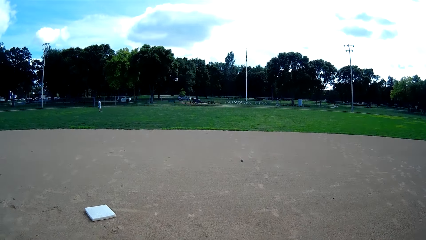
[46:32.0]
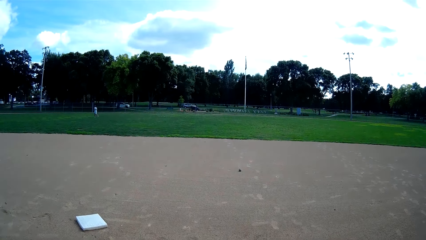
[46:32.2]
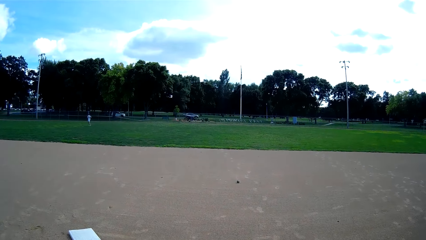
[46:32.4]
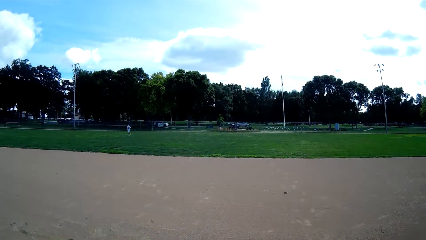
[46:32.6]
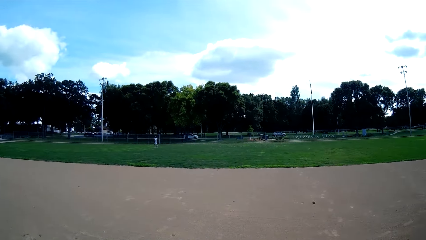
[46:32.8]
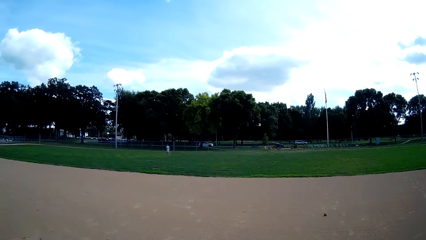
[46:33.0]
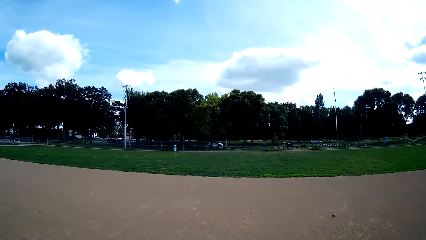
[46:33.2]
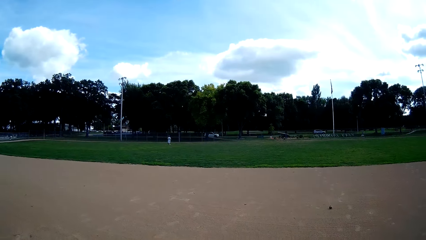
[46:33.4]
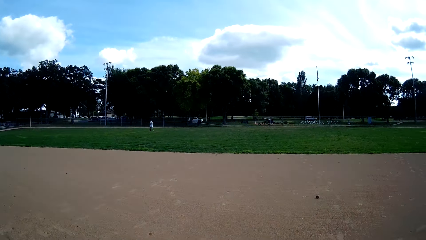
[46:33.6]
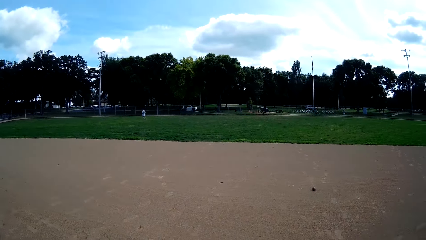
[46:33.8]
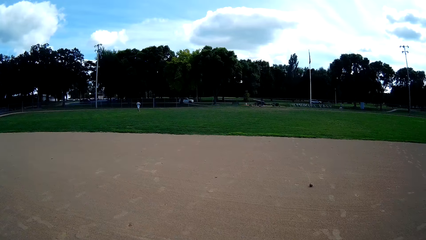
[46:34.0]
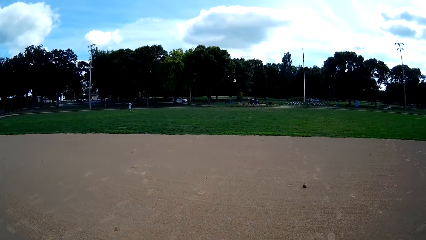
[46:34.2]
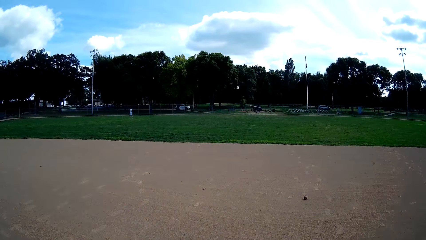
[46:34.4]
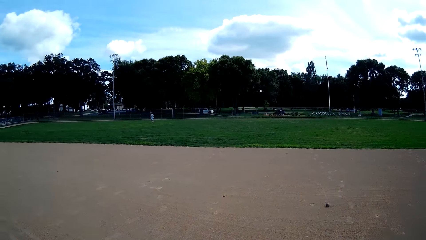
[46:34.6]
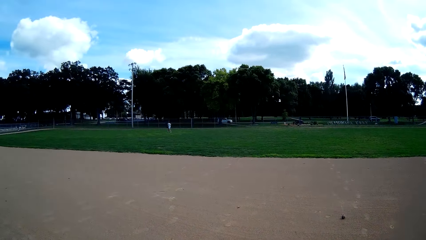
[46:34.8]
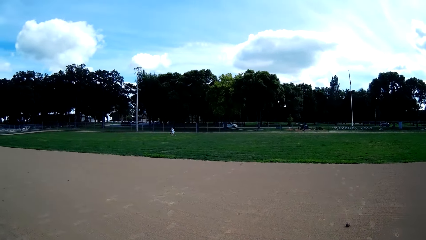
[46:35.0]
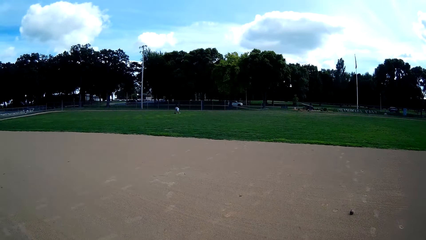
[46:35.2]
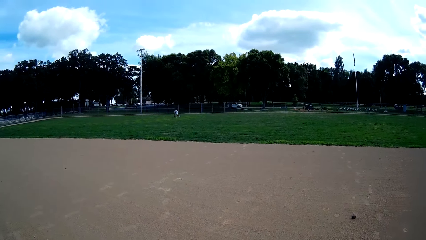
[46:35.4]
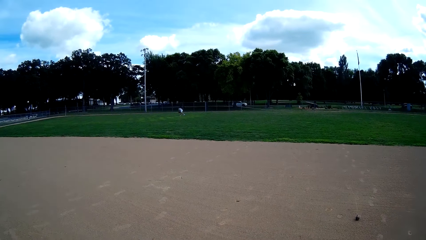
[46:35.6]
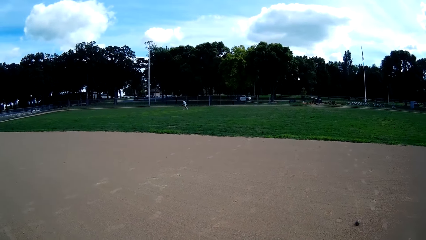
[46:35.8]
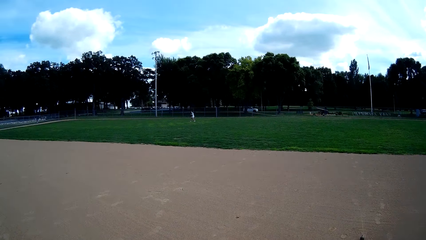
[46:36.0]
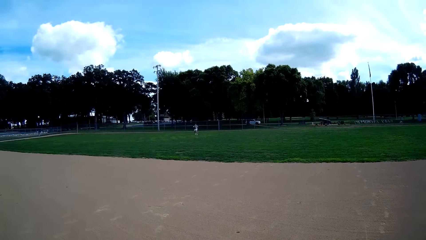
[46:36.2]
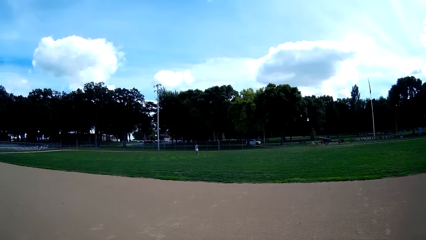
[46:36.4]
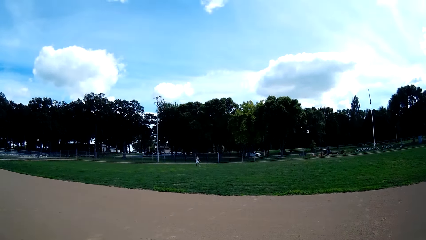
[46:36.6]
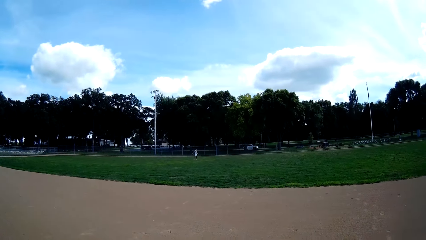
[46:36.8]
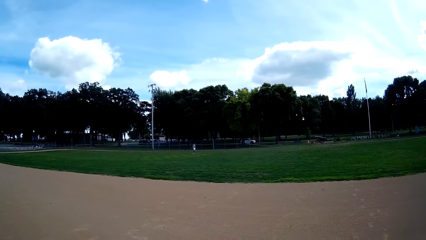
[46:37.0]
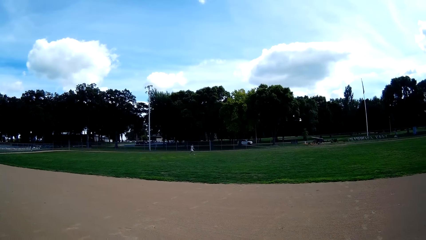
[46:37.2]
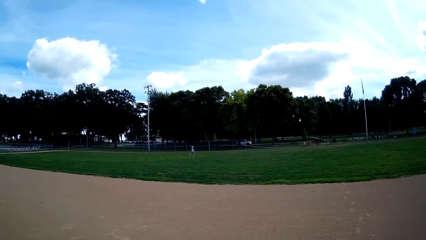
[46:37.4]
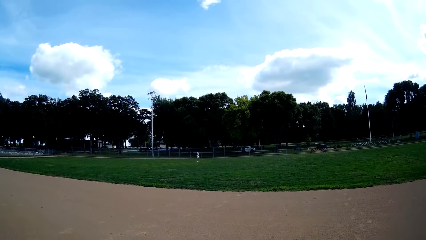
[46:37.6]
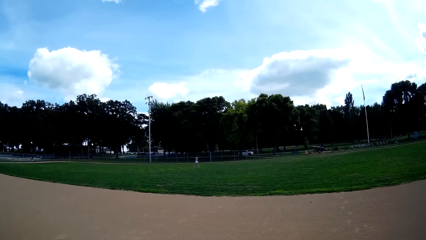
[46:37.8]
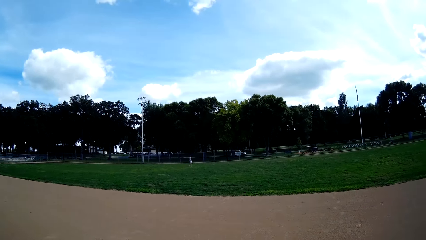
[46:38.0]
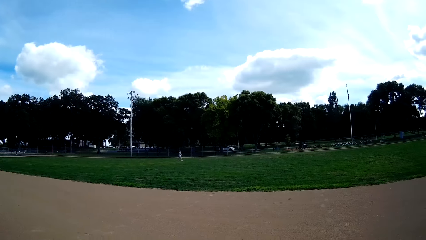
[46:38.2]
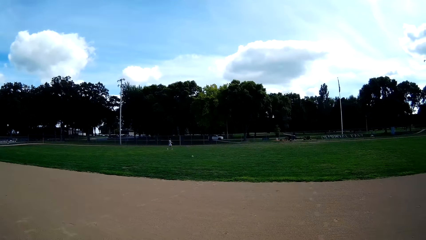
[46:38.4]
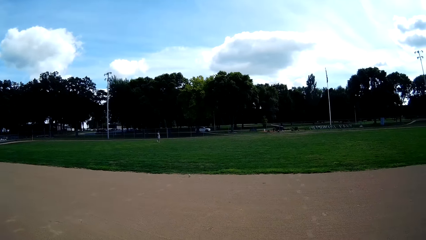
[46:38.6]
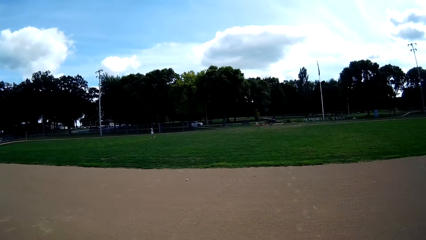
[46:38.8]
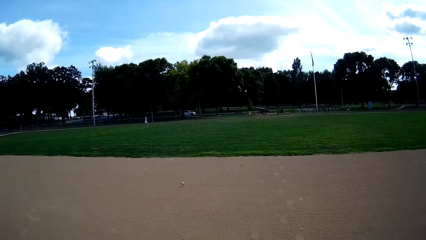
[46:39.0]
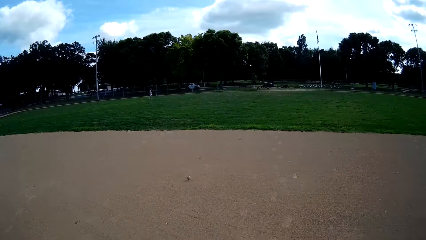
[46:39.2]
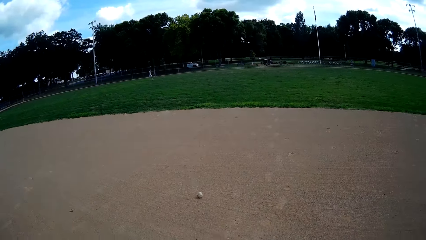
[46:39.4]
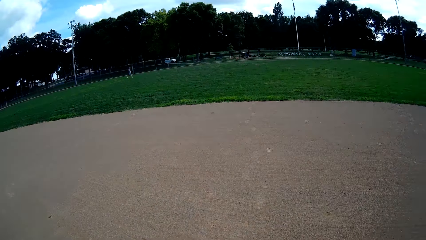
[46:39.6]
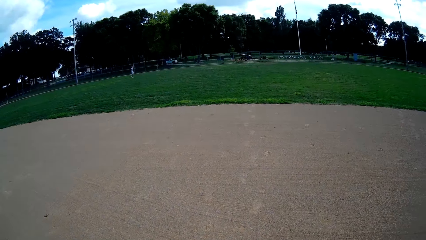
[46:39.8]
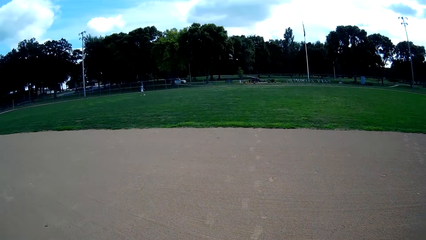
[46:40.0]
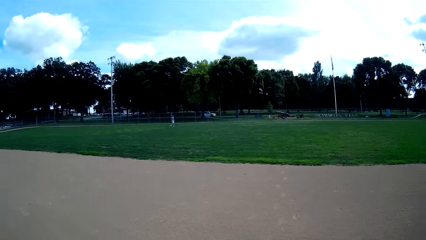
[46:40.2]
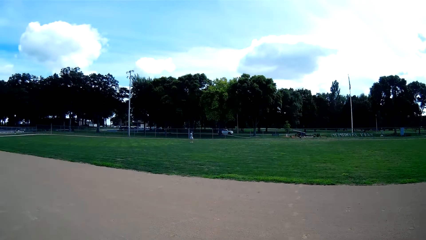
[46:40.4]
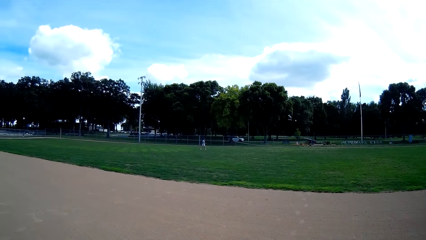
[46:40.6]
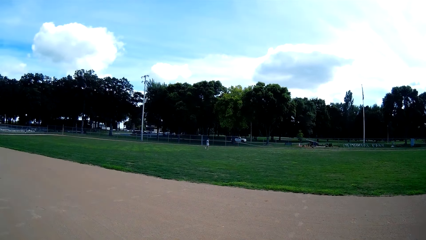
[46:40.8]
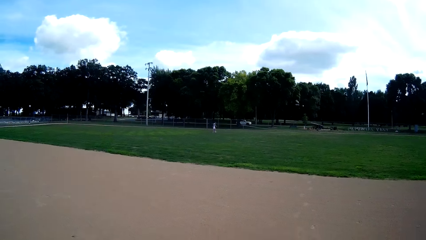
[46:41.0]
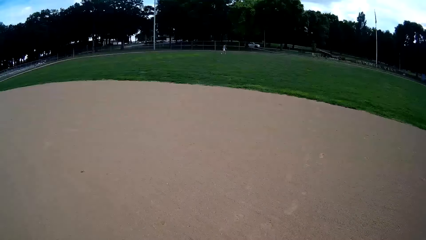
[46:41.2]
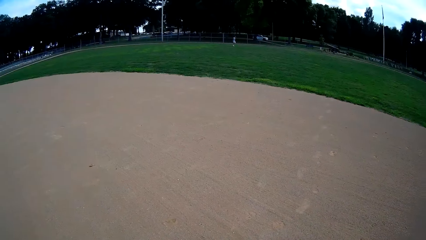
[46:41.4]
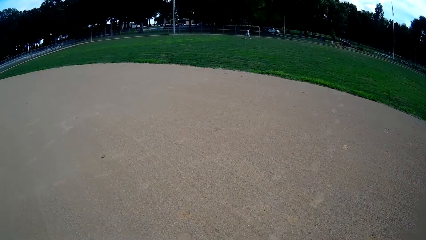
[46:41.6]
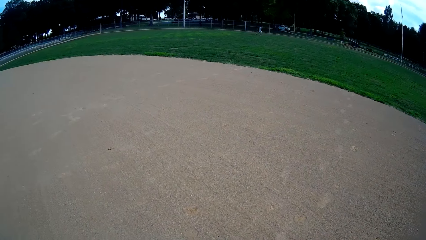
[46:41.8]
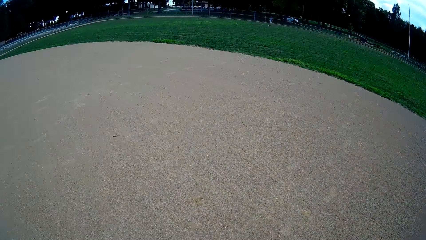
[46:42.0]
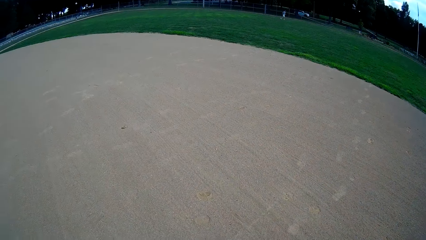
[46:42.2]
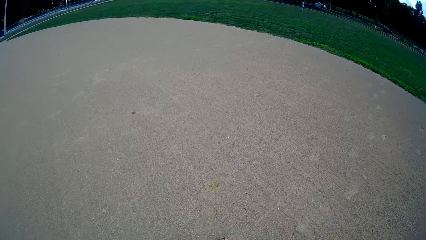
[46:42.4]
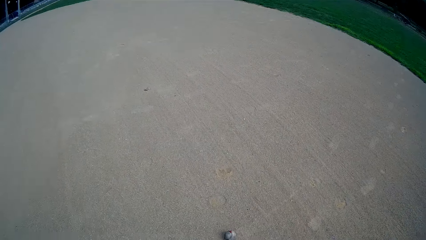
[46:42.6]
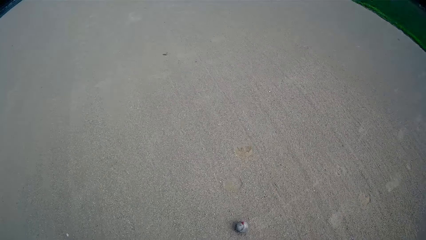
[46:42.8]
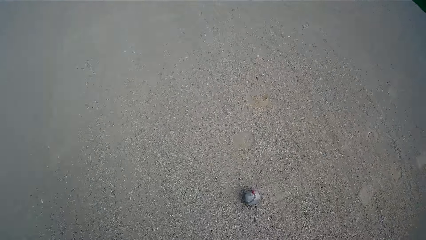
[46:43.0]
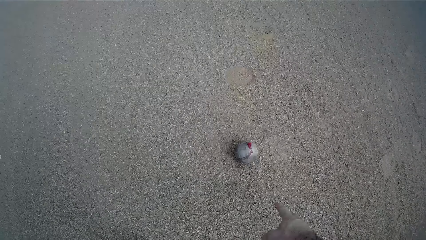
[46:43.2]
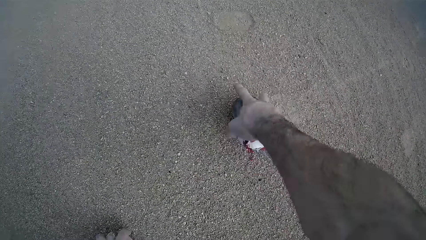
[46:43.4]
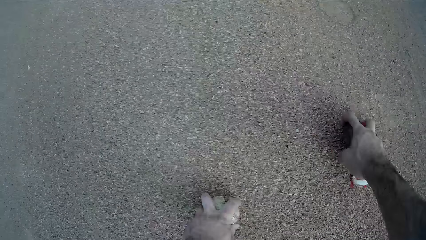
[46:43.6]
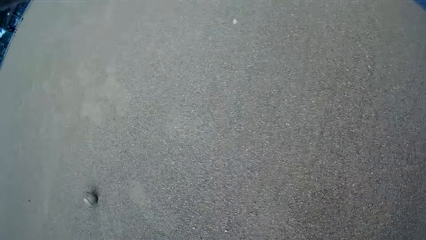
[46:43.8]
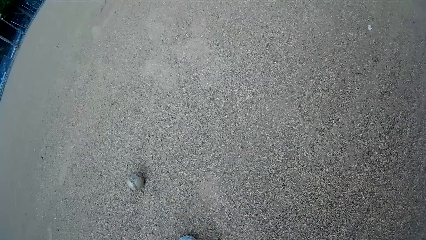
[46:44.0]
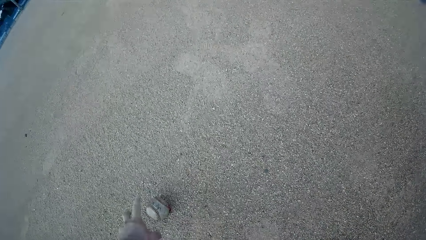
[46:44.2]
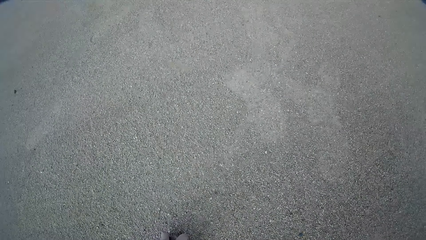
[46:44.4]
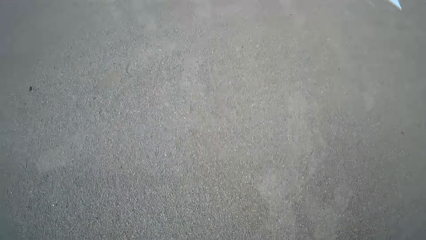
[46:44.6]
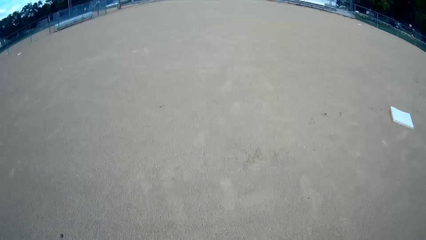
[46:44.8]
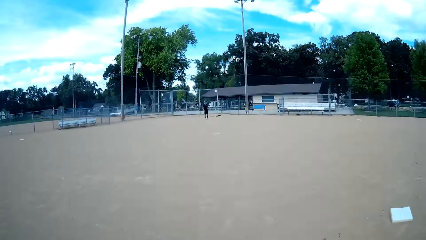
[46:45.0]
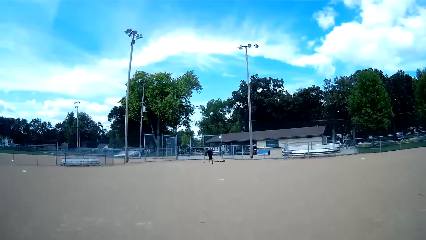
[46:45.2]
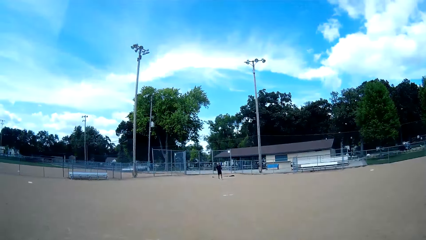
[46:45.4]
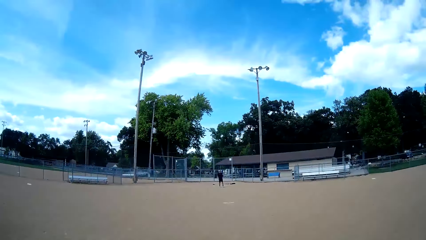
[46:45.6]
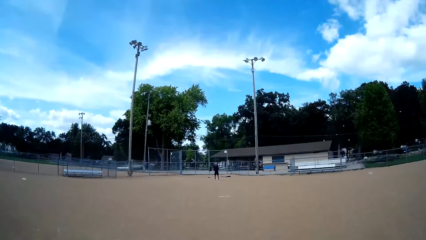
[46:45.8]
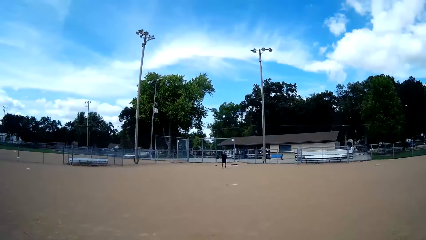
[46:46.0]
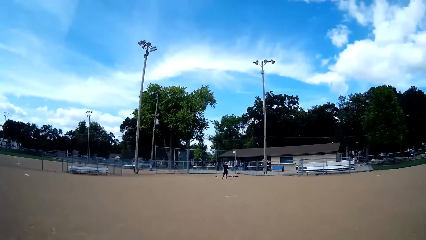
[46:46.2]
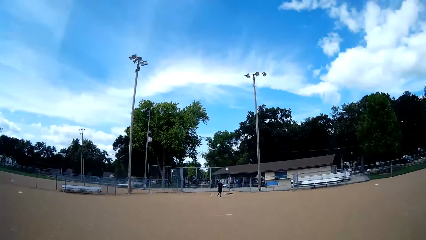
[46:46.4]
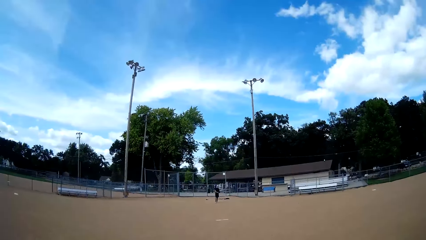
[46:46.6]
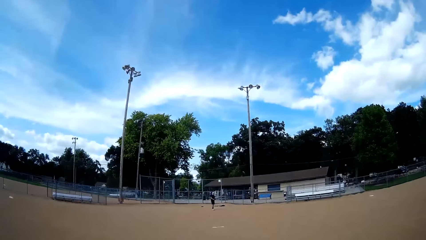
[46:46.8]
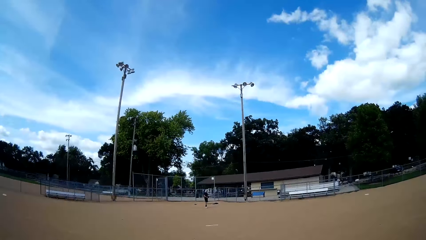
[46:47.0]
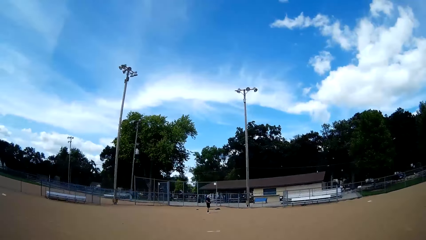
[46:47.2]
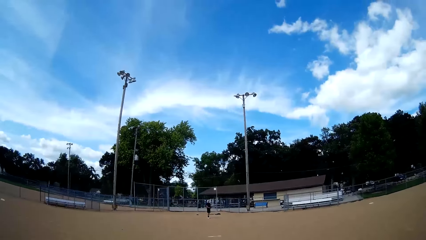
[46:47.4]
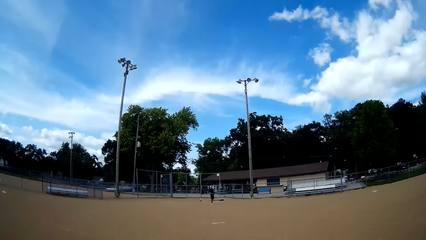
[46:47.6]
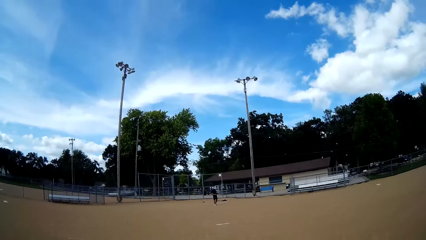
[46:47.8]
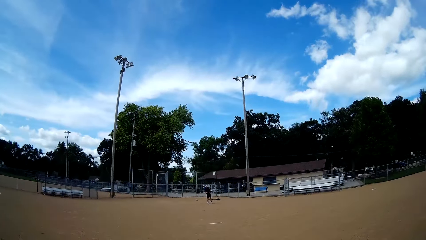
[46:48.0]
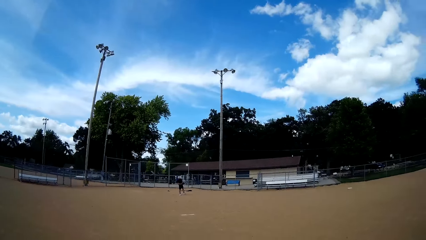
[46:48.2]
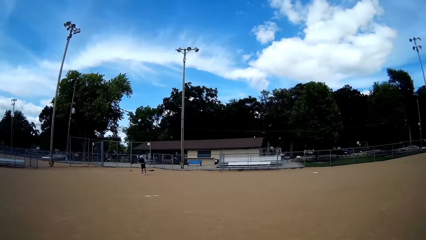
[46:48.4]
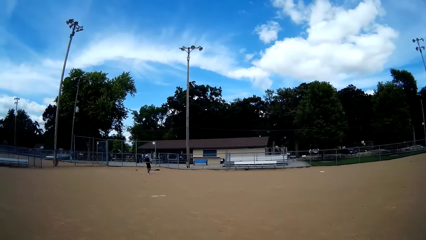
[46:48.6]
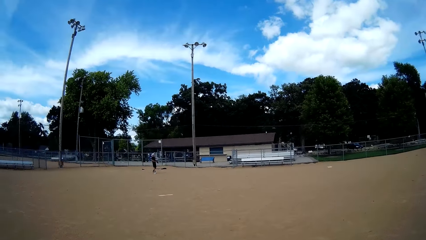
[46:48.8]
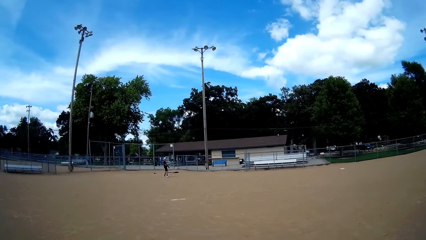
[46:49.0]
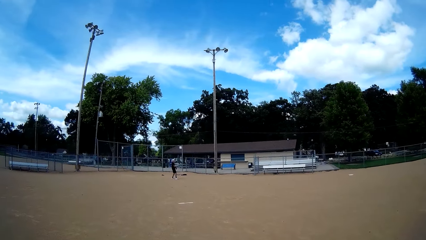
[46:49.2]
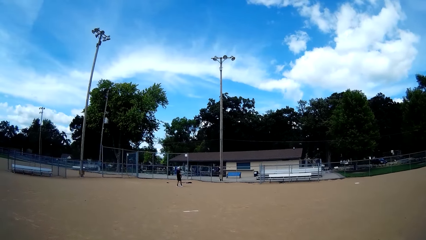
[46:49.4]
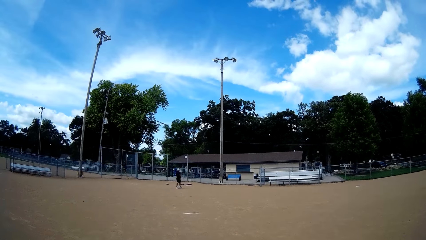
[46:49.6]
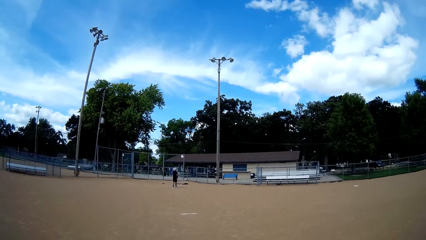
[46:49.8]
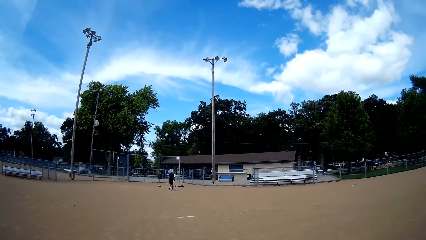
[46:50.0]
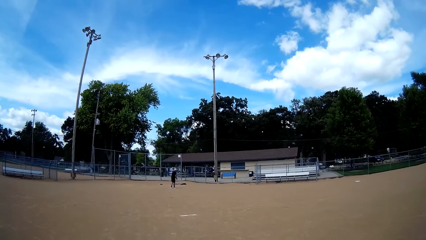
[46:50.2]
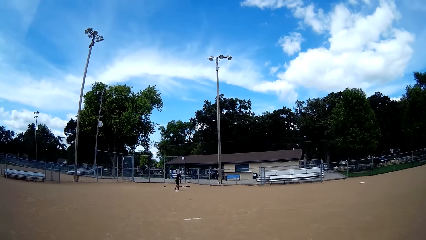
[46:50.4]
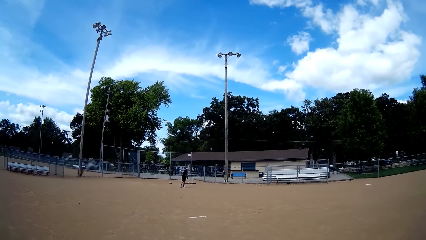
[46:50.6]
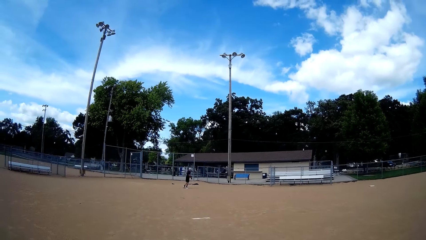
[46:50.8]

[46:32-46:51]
A man throws the ball. Another man walks around in the field. The camera wearer picks up the baseball from the ground. They walk towards the first man in the field.
